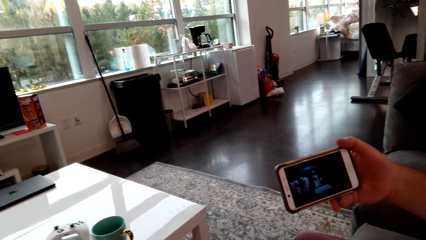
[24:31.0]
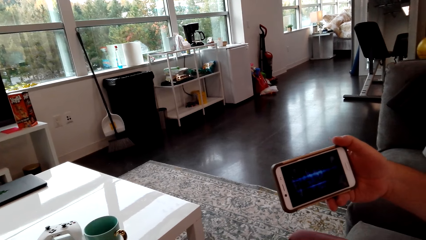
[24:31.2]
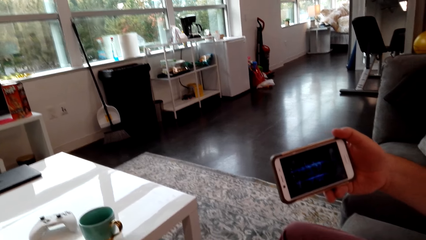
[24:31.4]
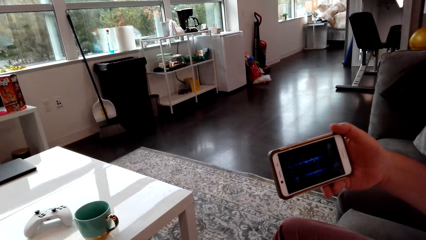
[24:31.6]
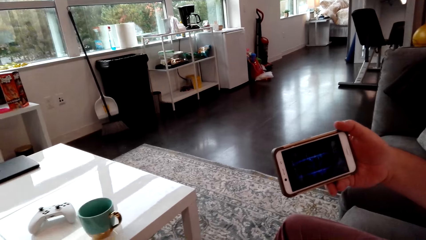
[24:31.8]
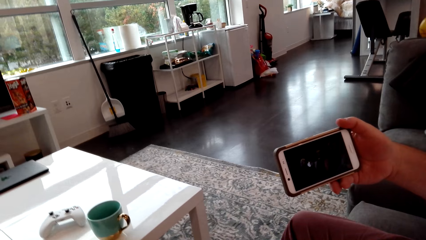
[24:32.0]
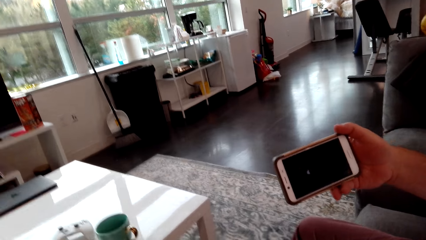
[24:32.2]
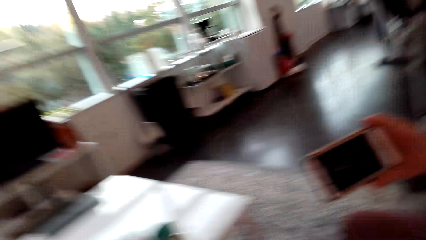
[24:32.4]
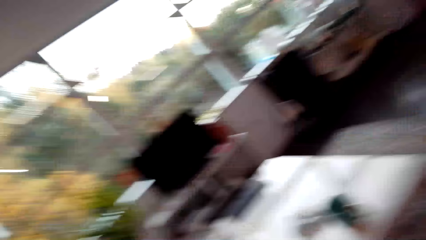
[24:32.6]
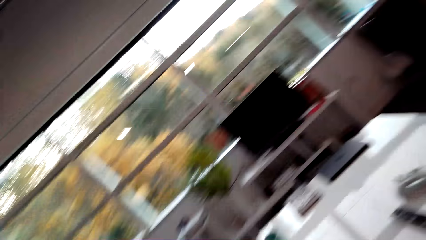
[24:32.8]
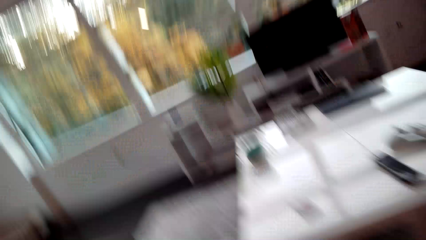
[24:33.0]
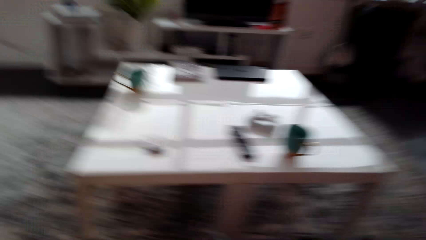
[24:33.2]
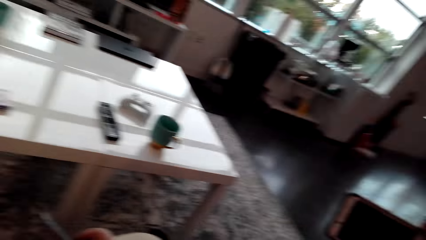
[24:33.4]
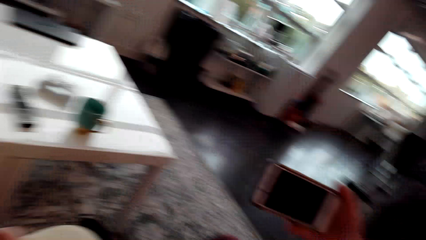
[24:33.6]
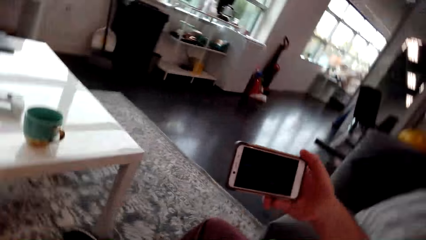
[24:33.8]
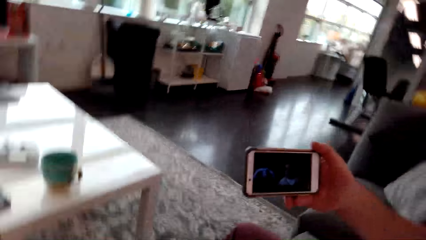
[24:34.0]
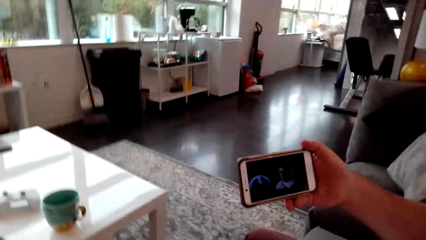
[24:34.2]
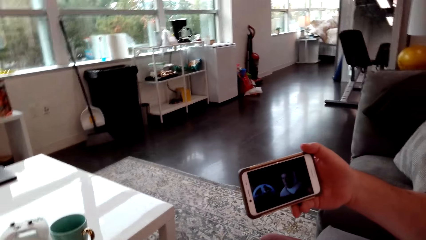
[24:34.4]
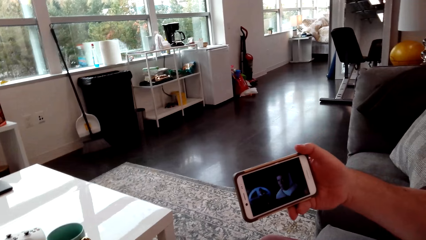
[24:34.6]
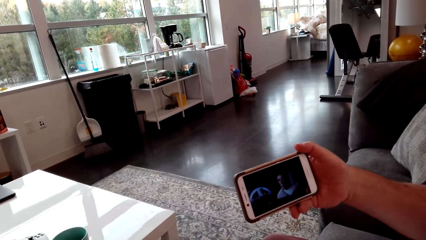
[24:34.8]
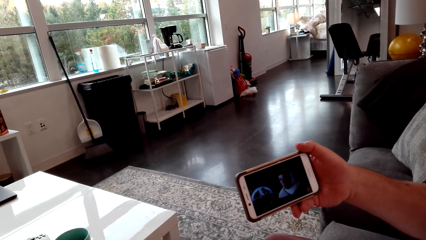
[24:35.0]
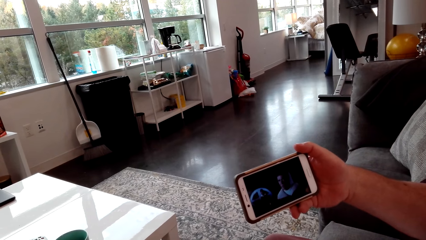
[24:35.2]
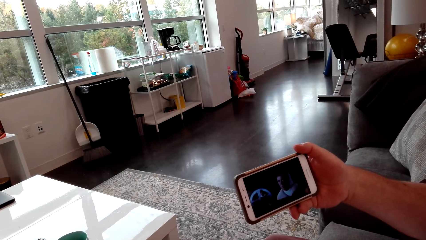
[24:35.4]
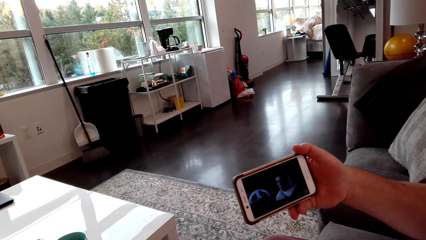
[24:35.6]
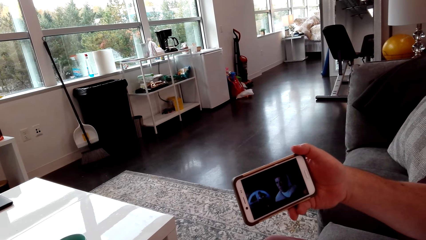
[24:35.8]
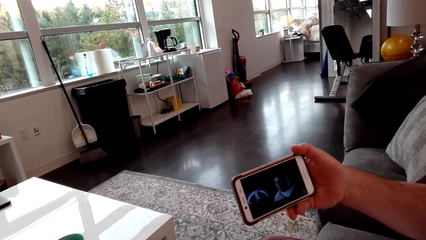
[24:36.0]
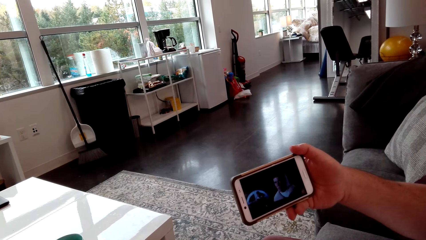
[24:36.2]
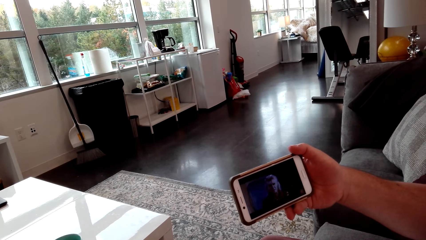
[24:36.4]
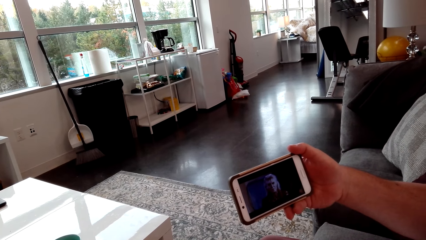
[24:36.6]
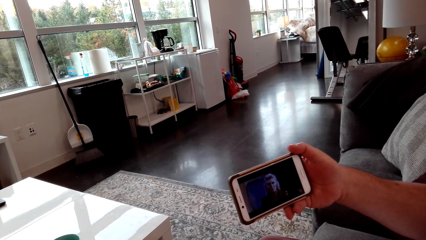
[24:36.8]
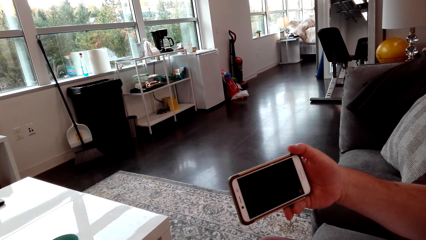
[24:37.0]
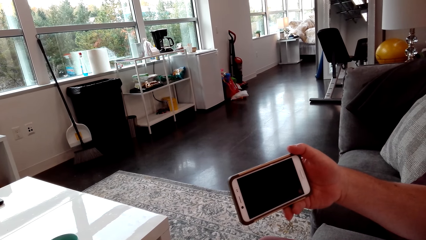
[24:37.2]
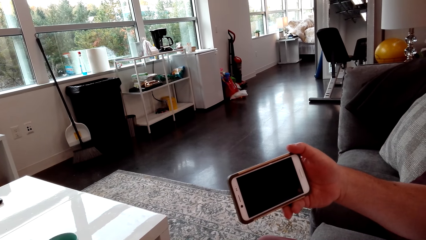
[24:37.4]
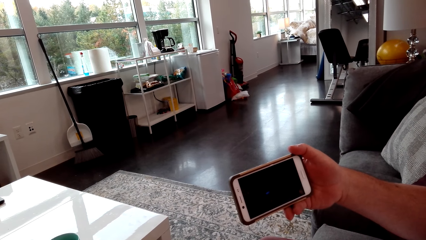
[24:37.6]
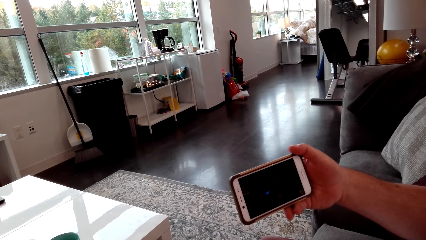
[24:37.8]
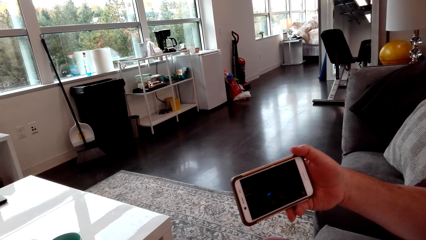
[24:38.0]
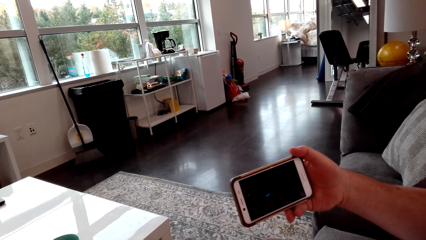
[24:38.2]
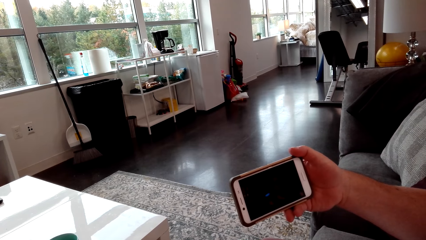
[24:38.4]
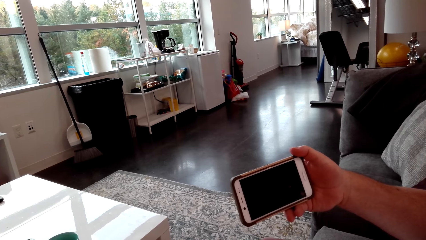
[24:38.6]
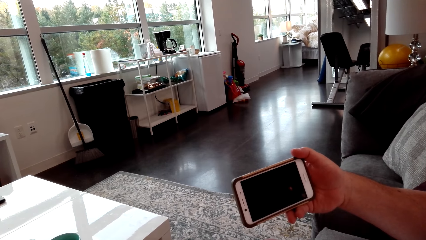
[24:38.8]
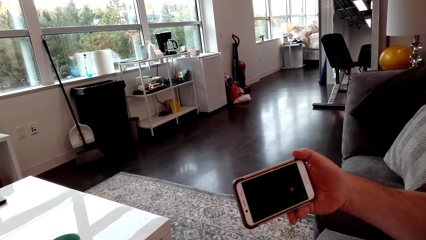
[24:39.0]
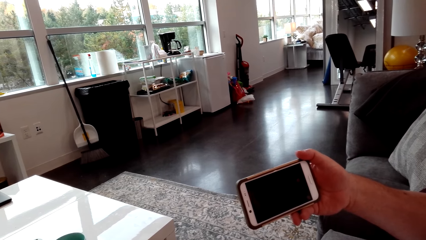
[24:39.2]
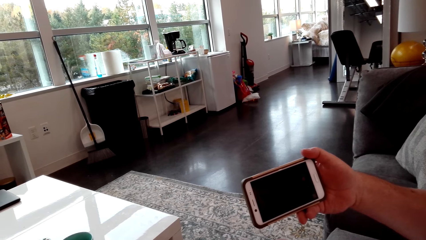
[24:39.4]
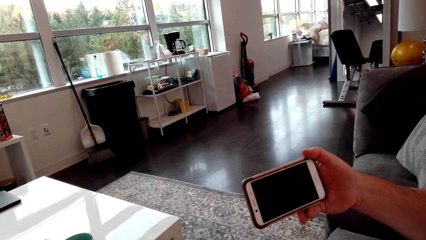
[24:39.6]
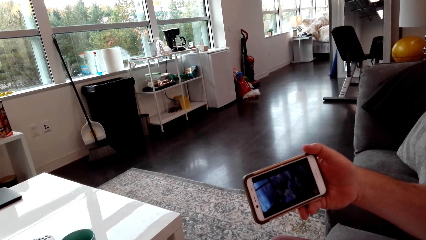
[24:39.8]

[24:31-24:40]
The camera wearer looks around the house. They watch the video on the phone. A person watches the video on the phone.

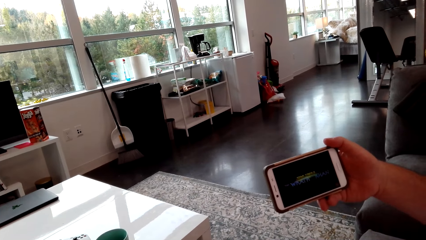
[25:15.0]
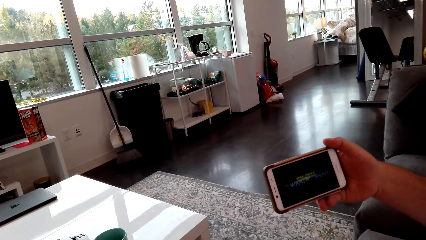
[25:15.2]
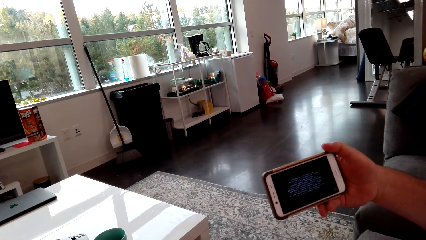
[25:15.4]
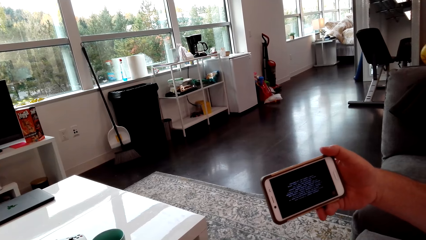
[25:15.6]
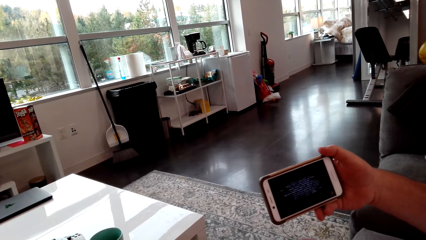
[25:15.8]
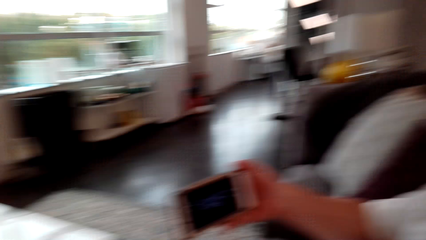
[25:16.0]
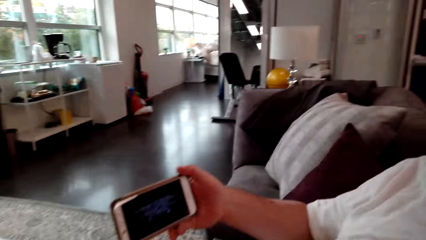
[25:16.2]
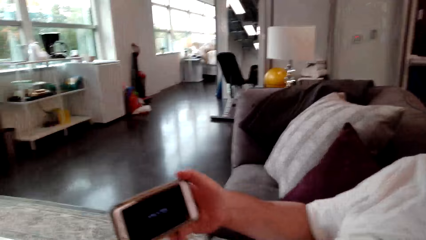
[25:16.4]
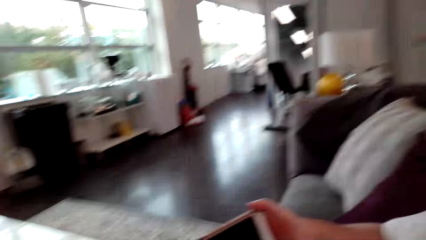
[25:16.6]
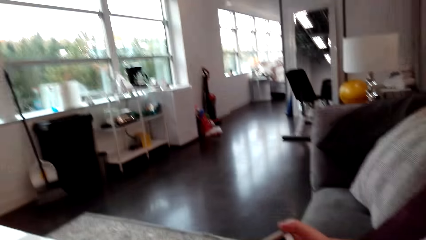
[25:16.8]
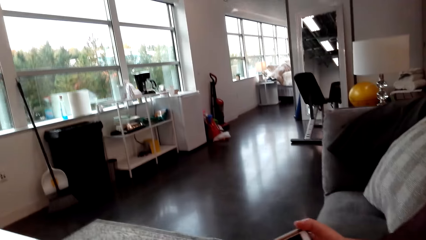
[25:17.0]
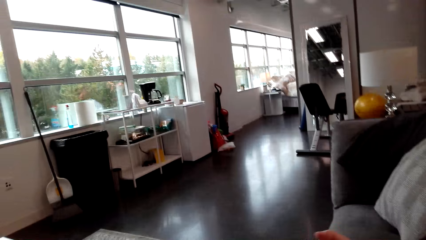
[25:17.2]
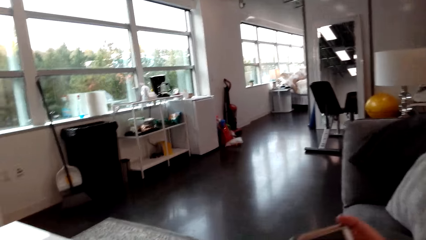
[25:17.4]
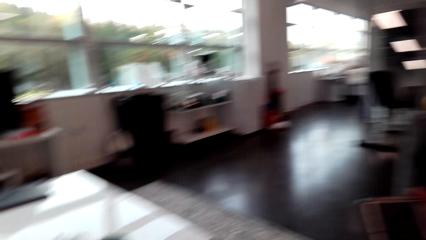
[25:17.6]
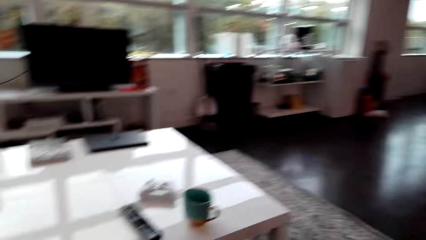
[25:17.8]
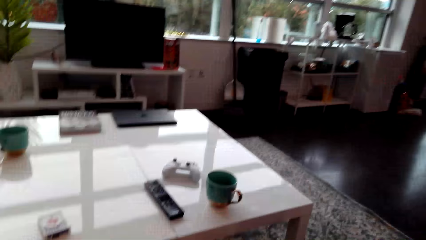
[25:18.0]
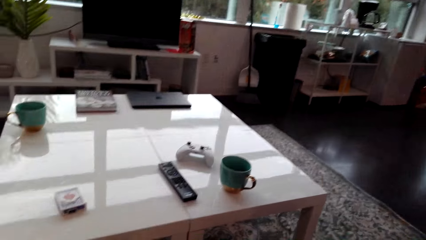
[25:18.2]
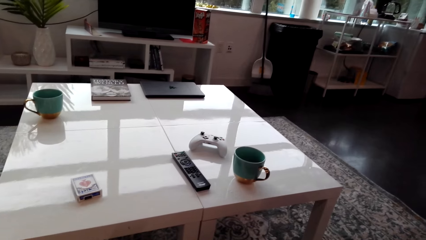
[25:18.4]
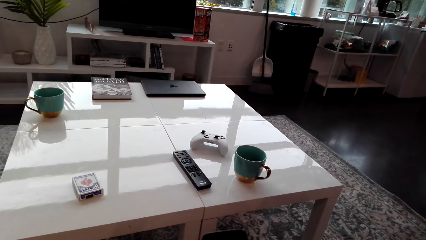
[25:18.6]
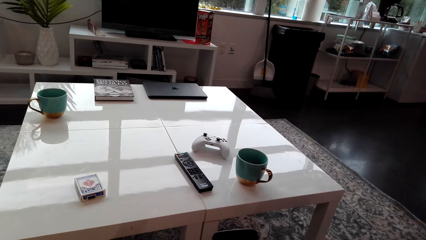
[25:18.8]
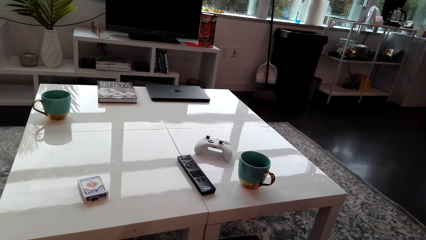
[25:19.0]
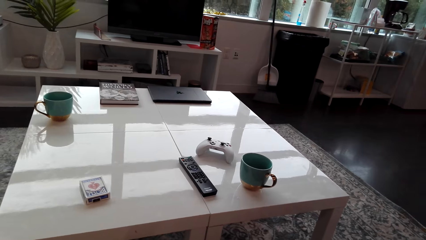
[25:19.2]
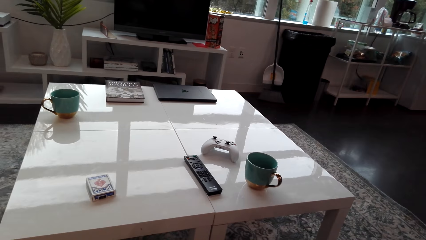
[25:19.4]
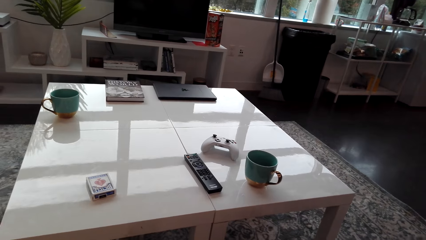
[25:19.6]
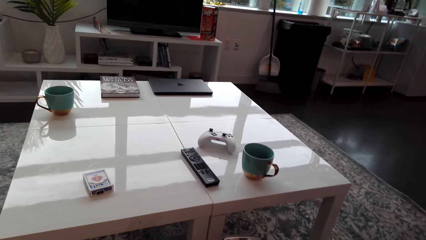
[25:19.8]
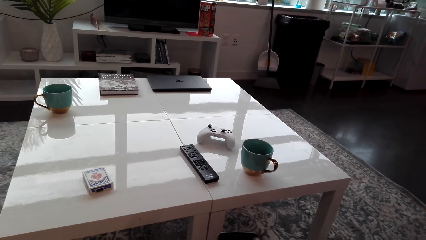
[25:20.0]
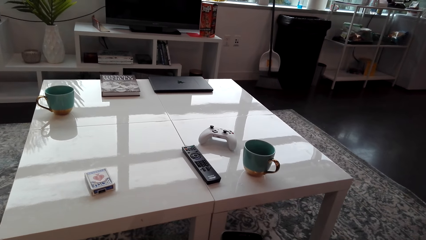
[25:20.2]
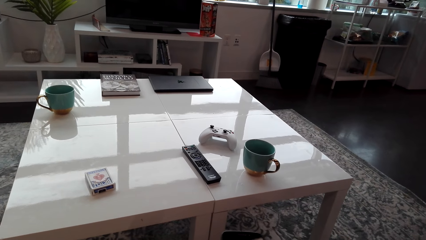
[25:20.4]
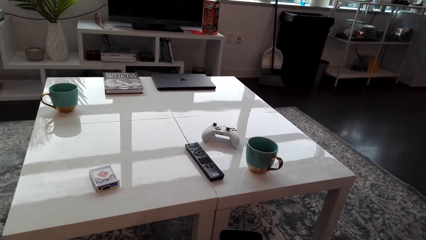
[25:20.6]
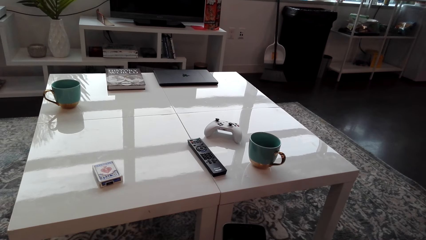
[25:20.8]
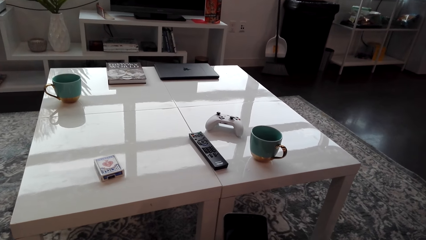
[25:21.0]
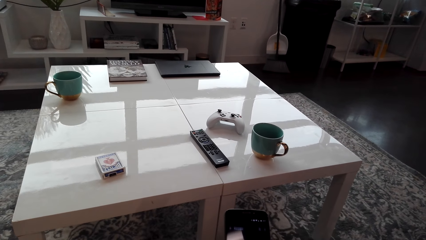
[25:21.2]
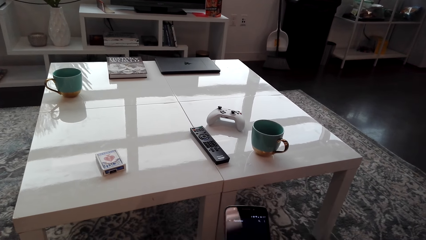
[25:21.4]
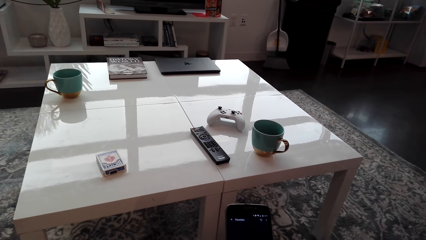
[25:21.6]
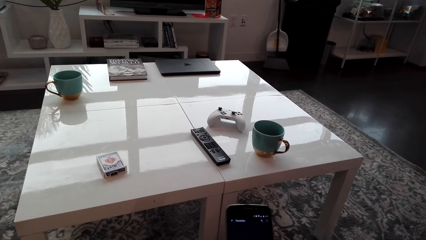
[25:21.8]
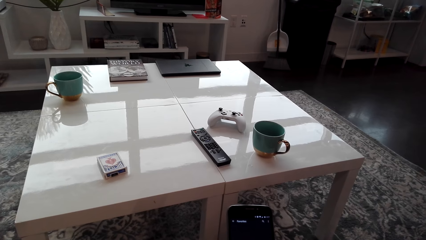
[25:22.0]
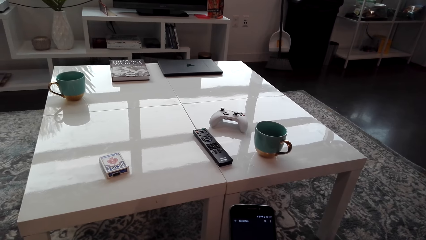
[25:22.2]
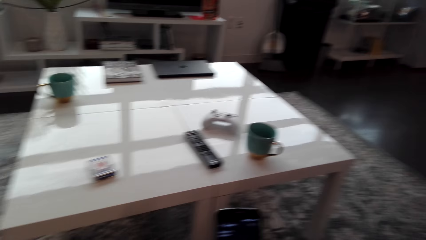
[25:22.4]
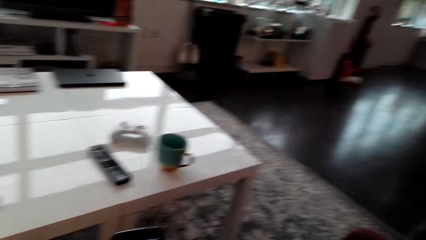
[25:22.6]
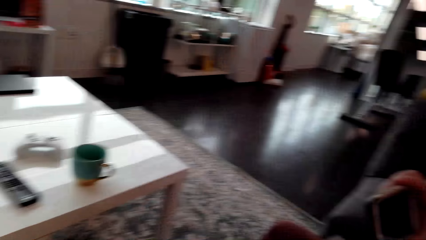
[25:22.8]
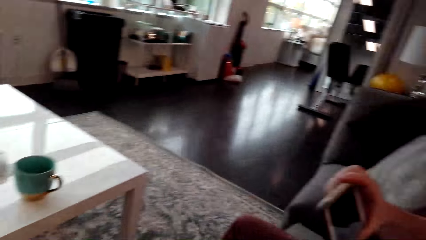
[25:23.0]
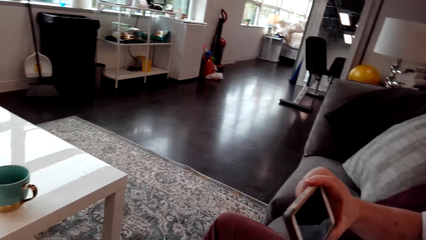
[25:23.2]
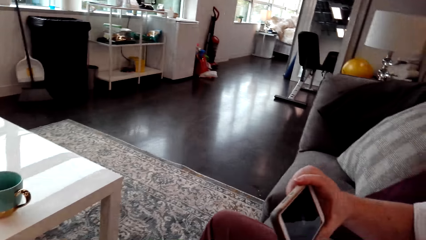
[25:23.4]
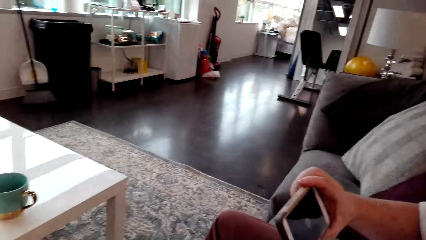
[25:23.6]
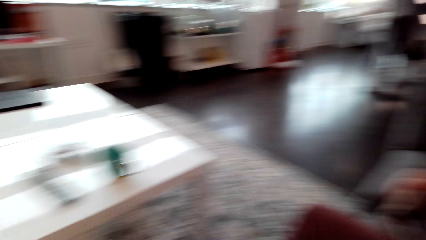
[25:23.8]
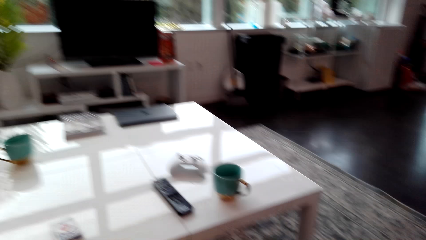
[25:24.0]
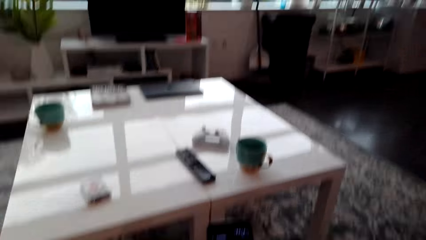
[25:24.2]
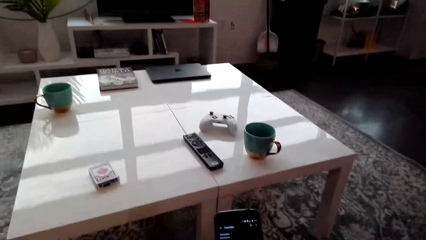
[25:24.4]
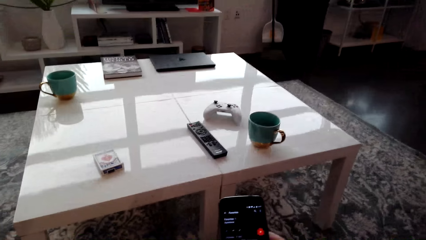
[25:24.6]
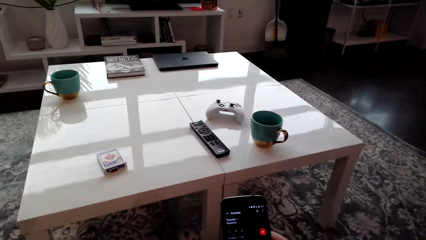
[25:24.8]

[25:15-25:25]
The camera wearer looks around the house. He operates the phone in his hands. He stares at the phone. He turns. He looks around the house. A person watches on the phone. The camera wearer turns. He operates the phone.
